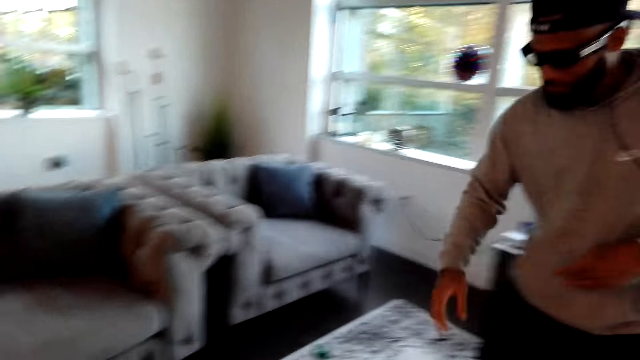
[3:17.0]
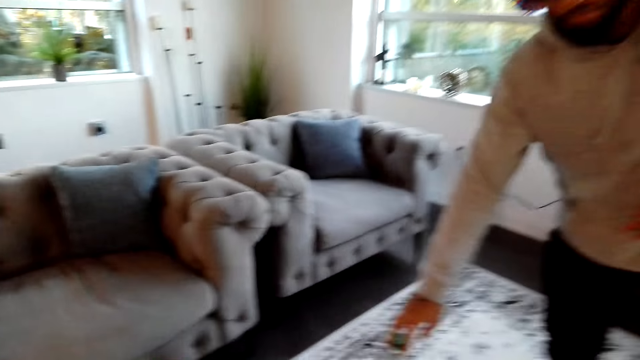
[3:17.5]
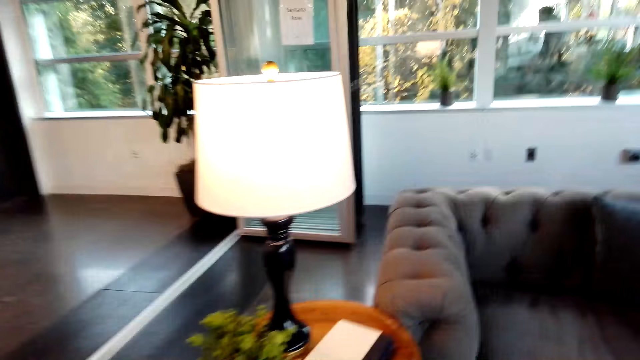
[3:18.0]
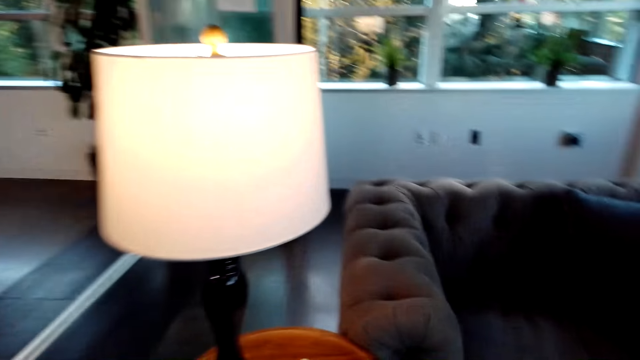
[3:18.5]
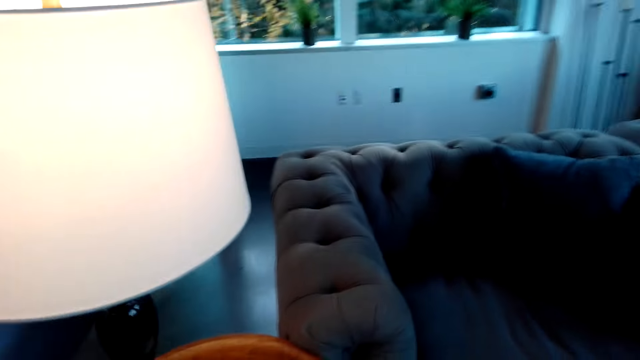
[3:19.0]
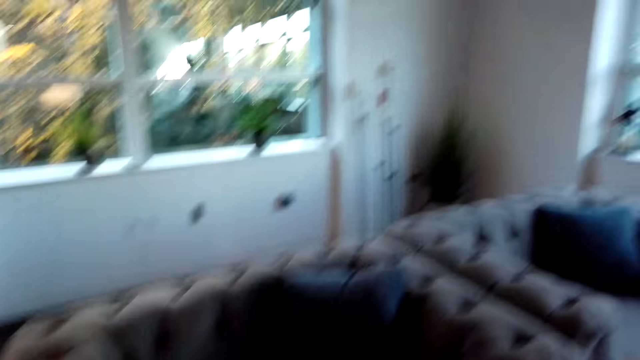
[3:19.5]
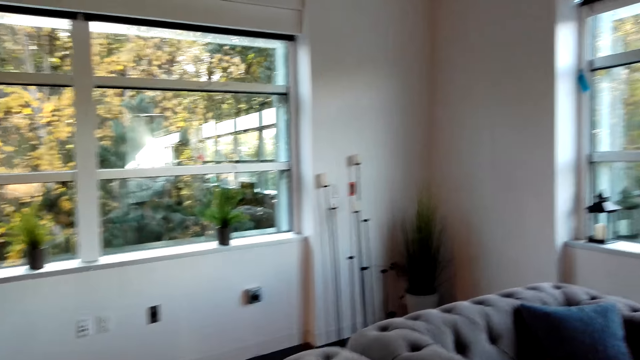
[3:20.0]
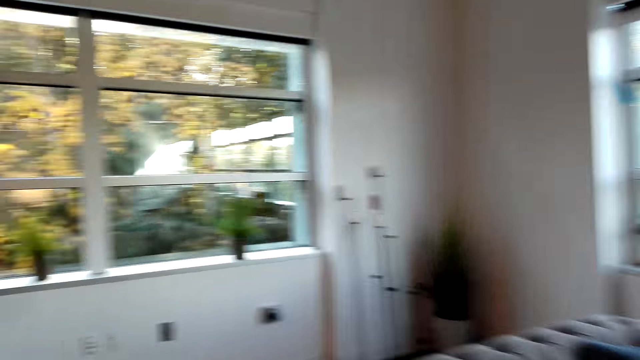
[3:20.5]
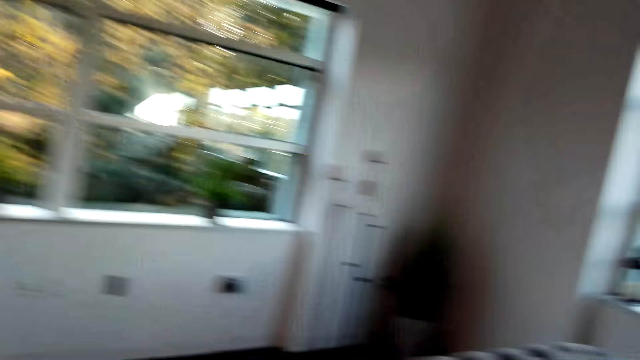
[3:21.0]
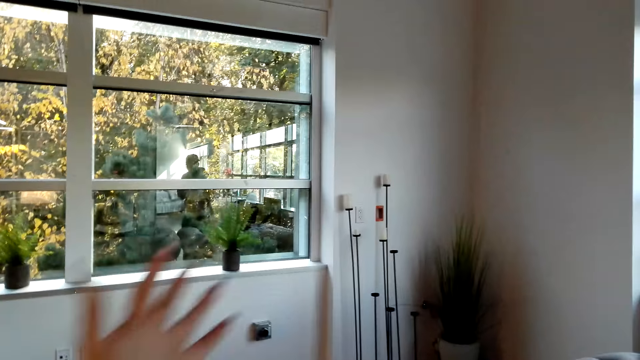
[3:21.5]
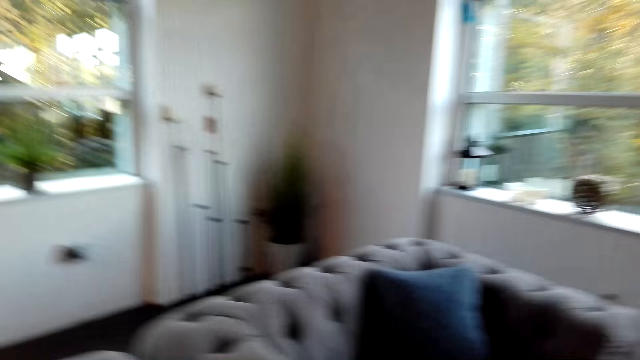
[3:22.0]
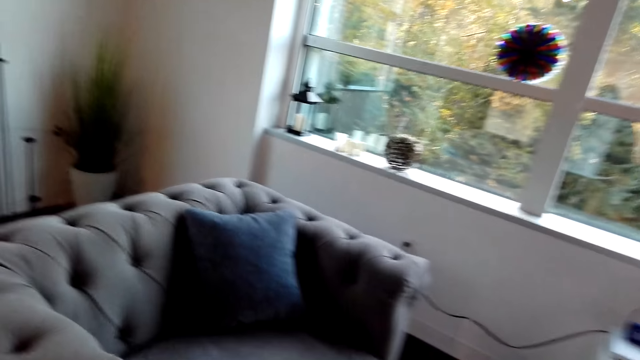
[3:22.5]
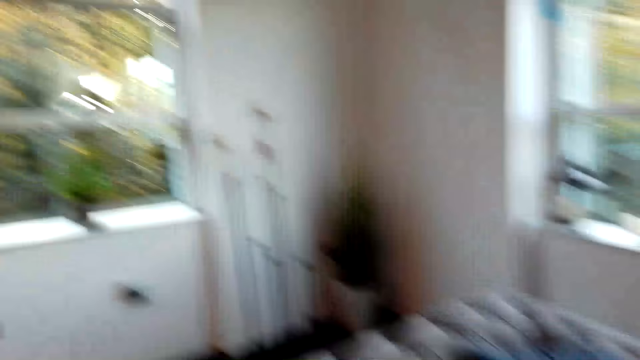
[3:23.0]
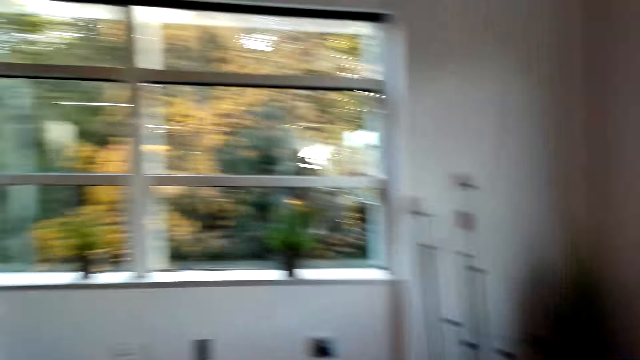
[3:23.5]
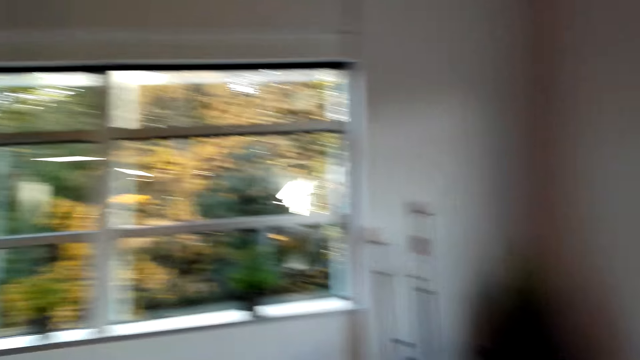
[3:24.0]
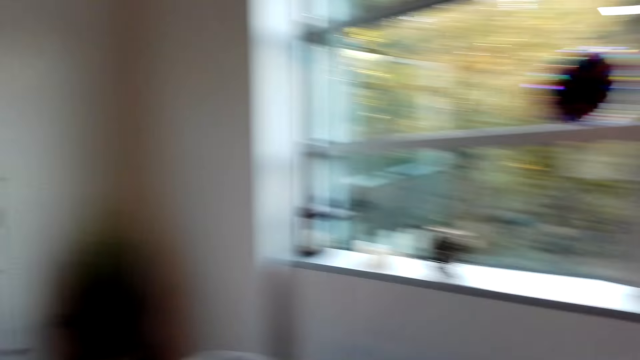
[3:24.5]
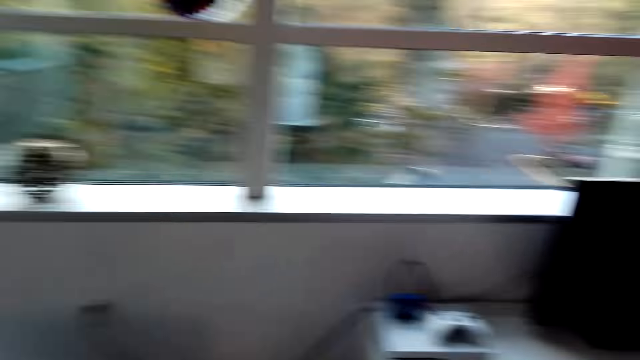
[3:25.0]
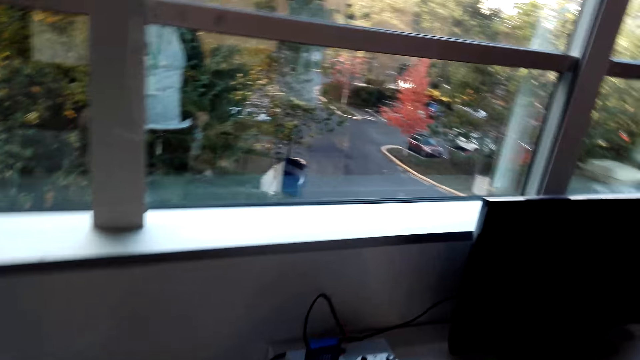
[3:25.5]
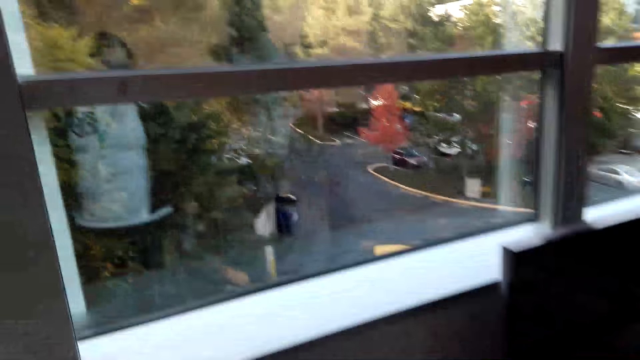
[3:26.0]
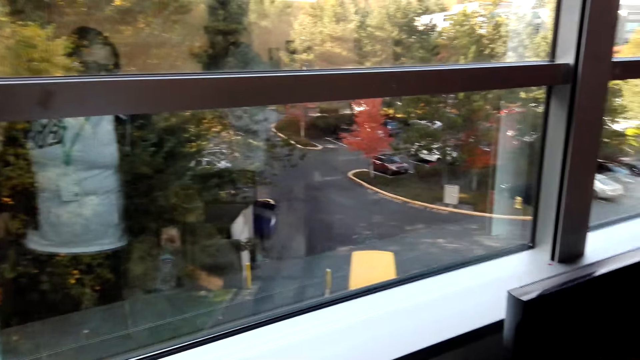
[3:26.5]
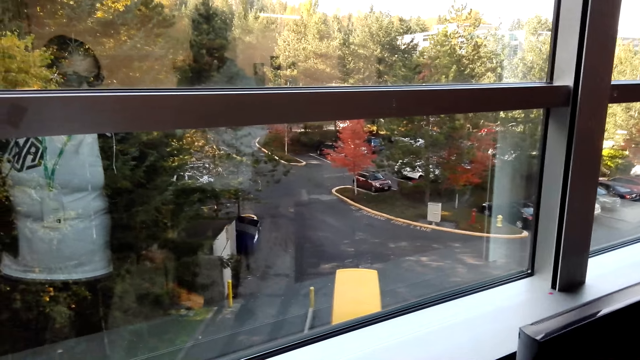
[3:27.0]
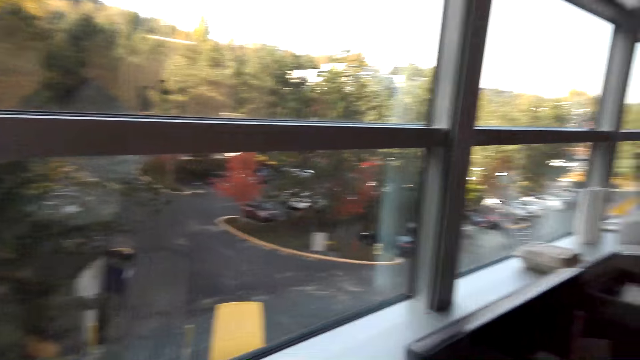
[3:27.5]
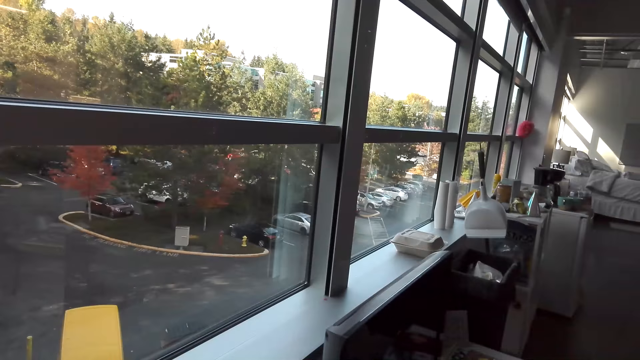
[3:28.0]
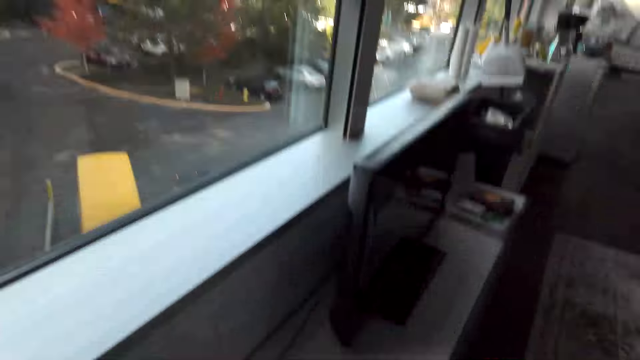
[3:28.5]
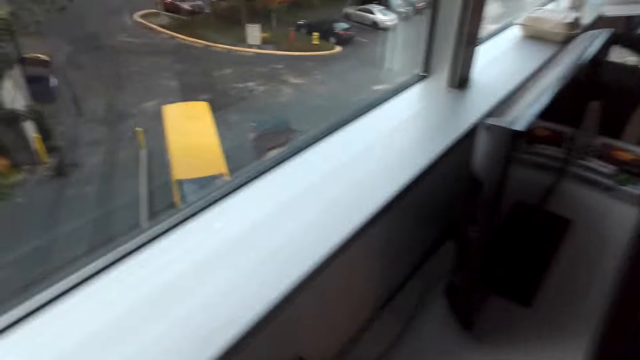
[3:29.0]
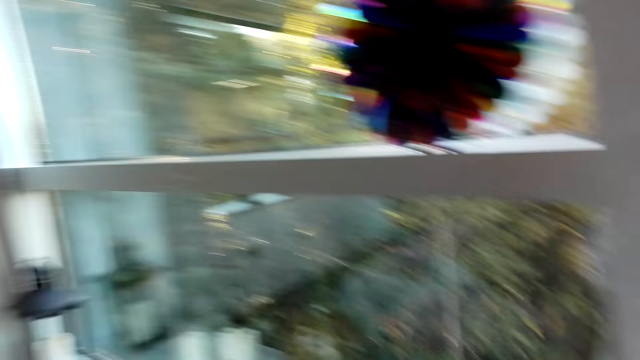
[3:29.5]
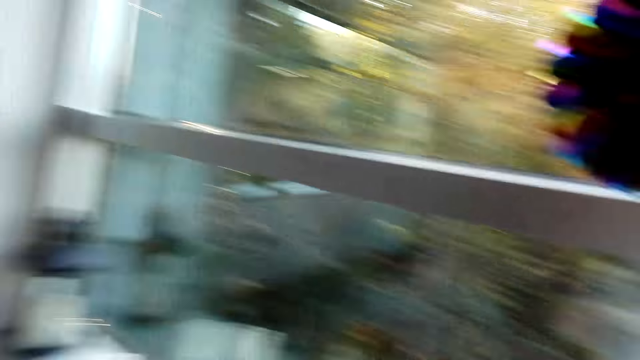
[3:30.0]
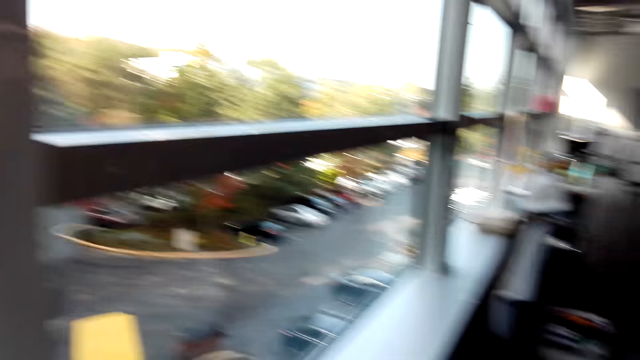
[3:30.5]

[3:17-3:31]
A man touches something. The camera wearer looks around. They look around the apartment. They walk around the apartment. They stare at the window.

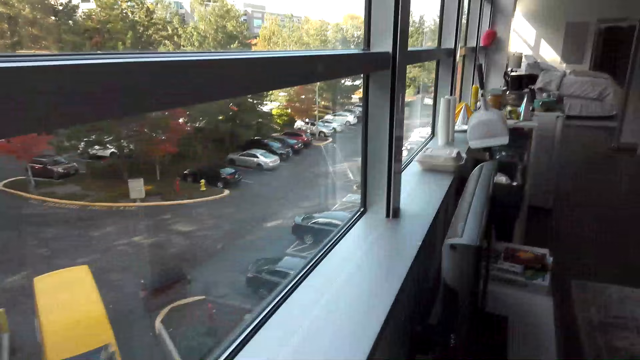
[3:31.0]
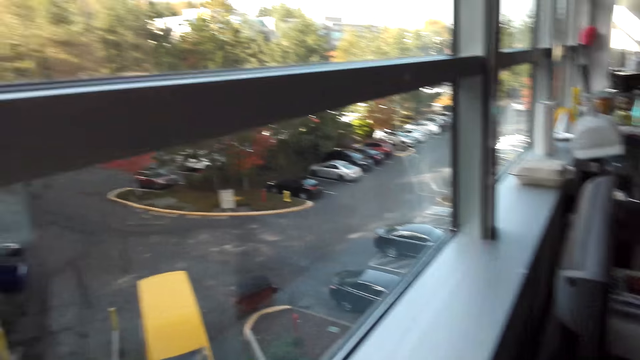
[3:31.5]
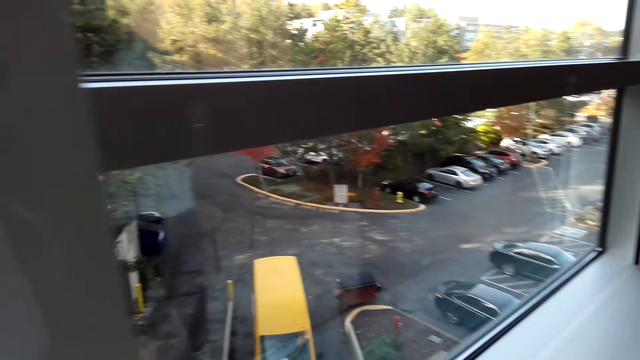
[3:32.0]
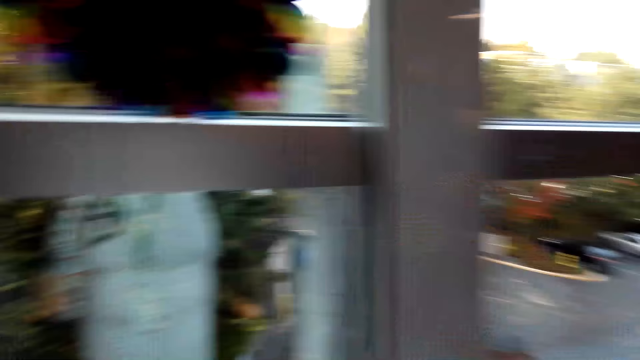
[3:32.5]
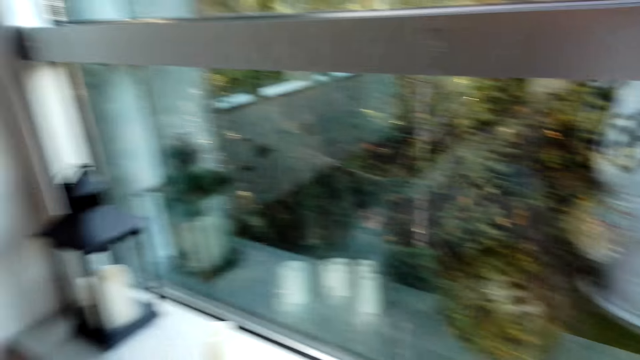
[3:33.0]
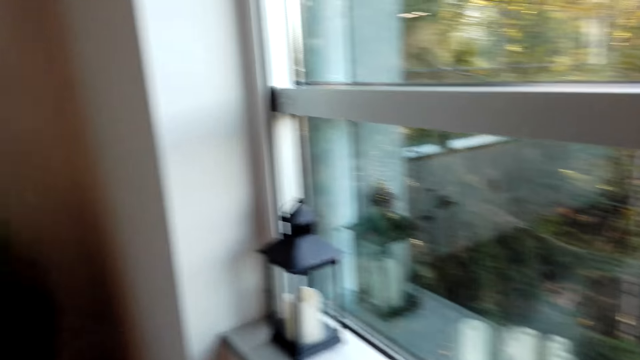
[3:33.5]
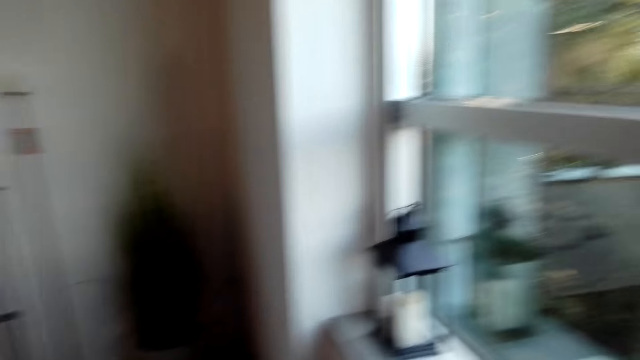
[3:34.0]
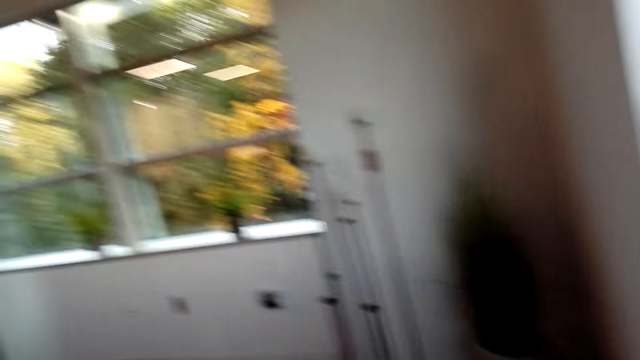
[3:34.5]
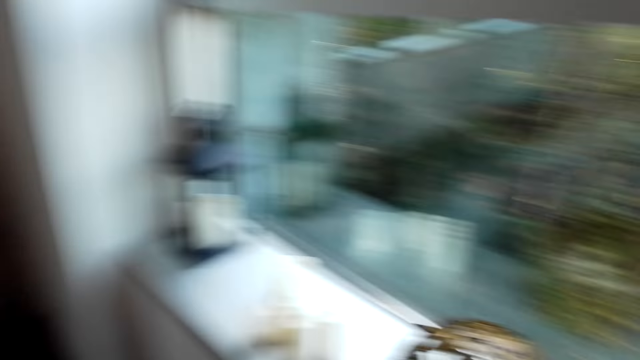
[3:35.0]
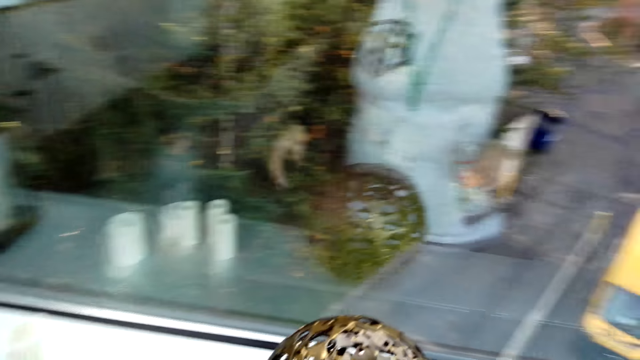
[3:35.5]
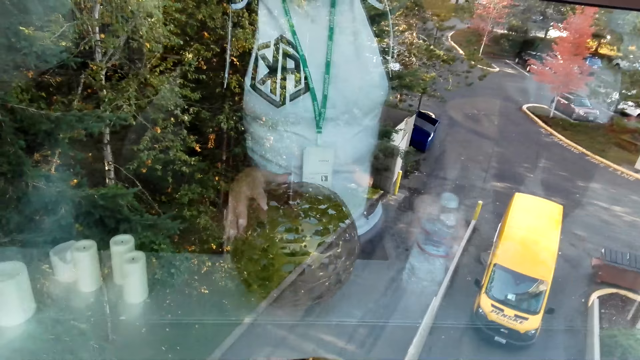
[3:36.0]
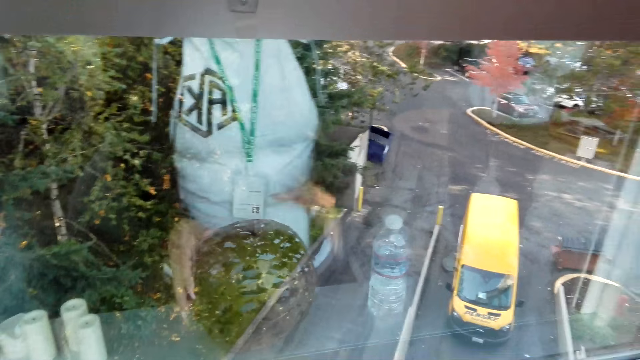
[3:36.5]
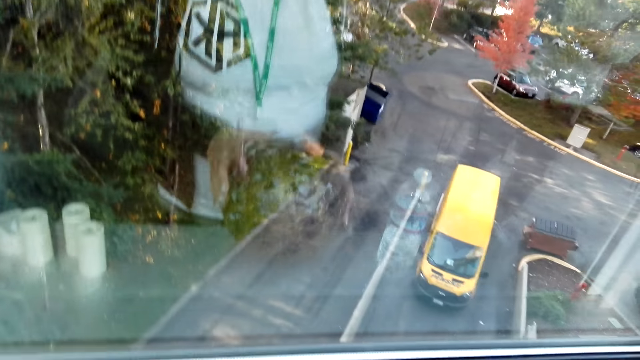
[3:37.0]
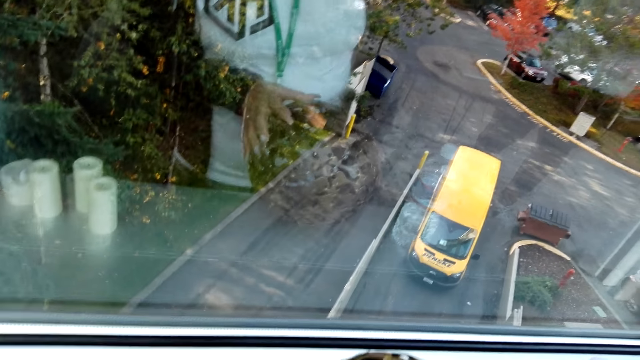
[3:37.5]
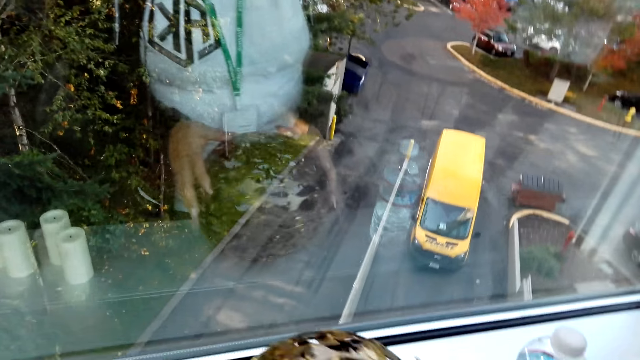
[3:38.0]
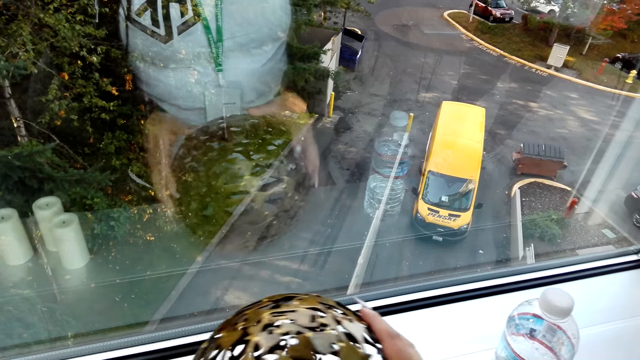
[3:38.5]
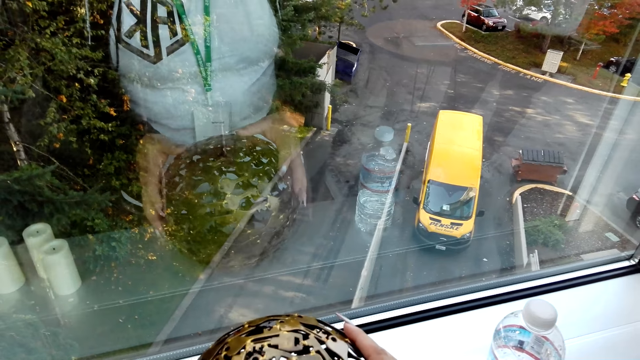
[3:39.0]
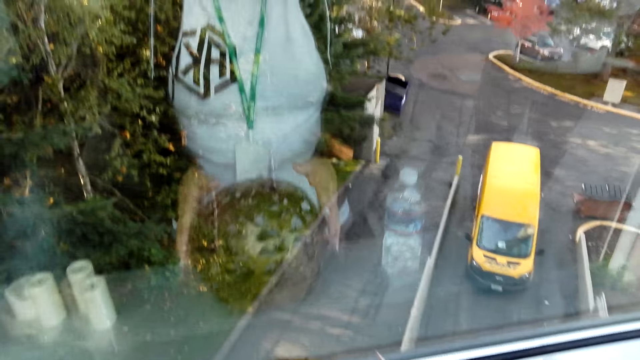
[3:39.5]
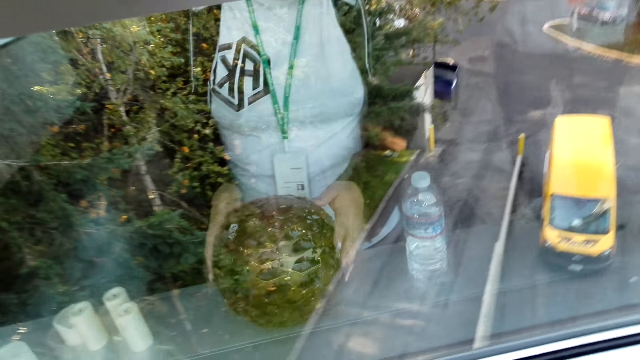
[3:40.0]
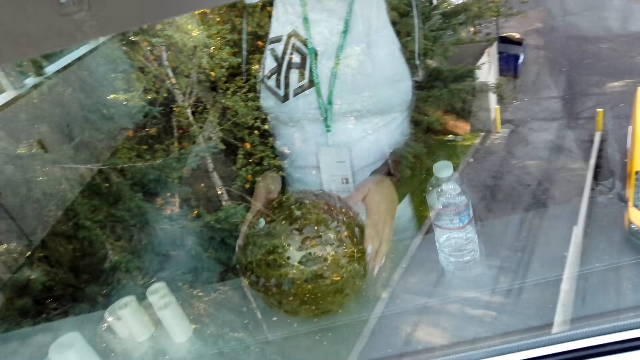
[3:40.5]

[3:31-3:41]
The camera wearer talks to a man. They inspect a decoration. They hold an object.
